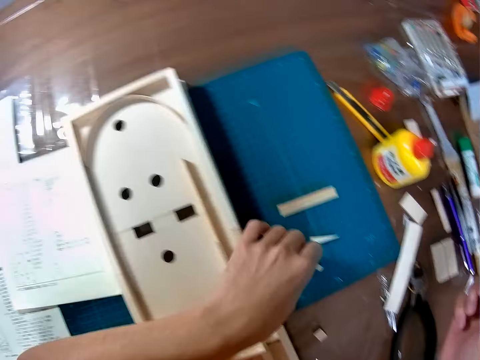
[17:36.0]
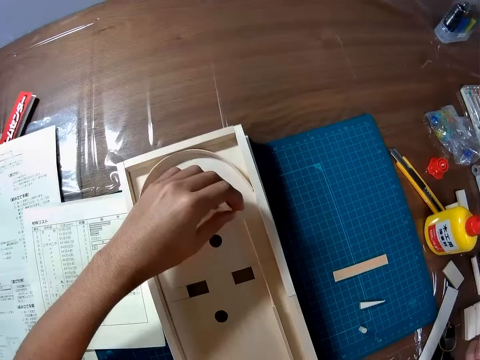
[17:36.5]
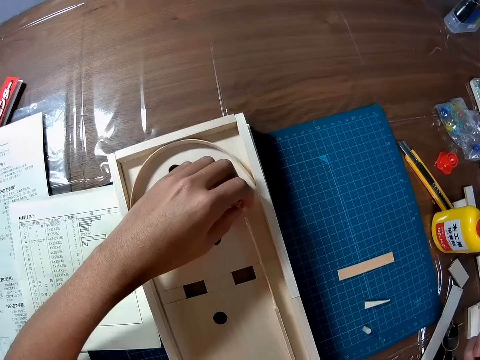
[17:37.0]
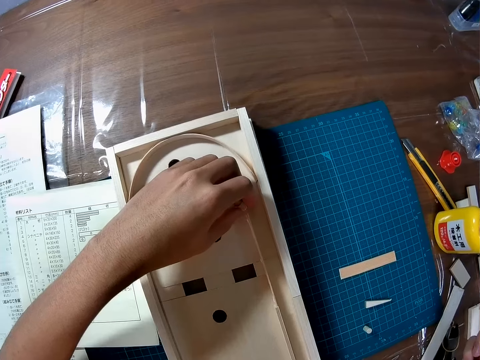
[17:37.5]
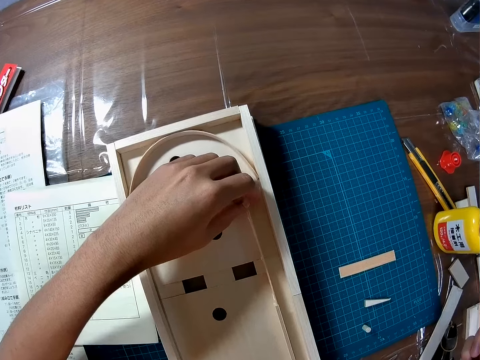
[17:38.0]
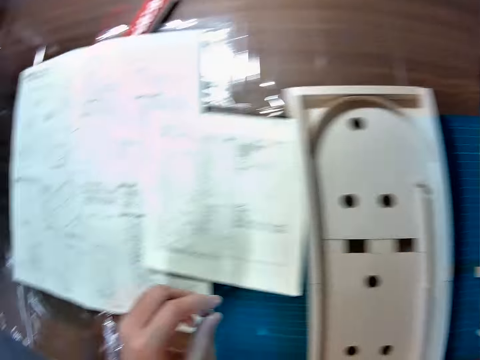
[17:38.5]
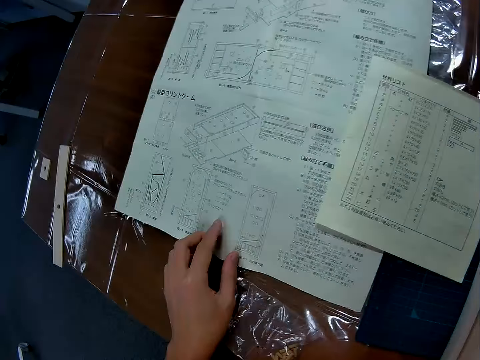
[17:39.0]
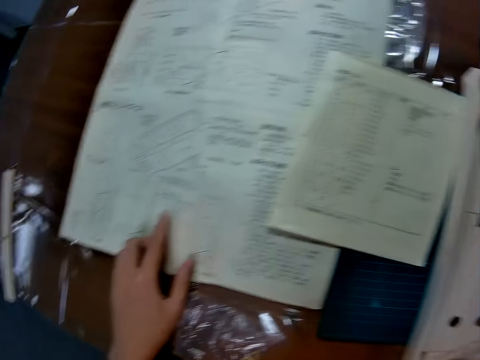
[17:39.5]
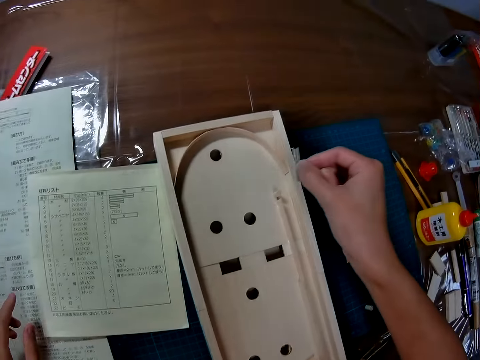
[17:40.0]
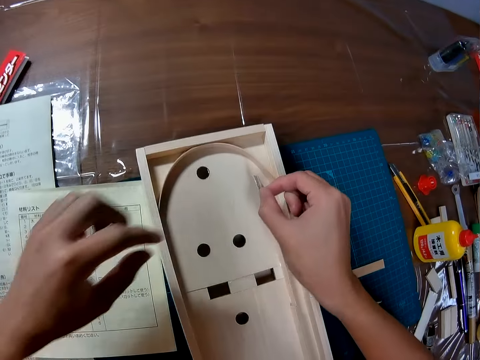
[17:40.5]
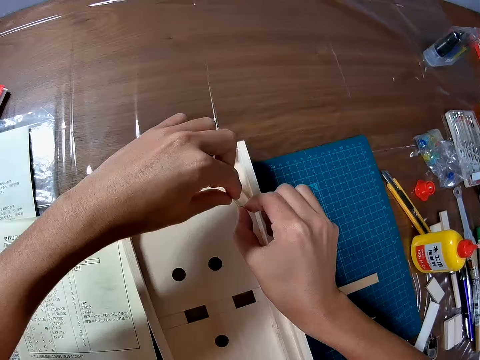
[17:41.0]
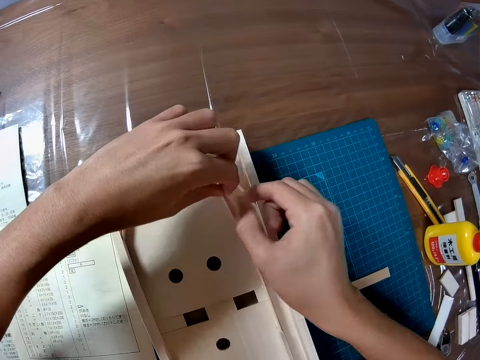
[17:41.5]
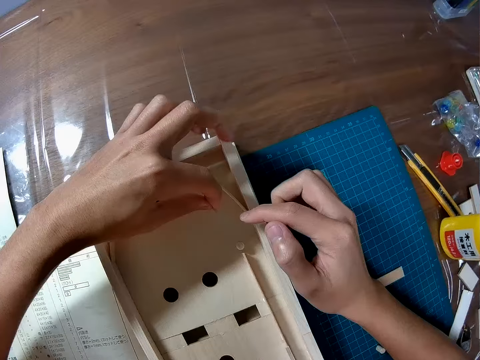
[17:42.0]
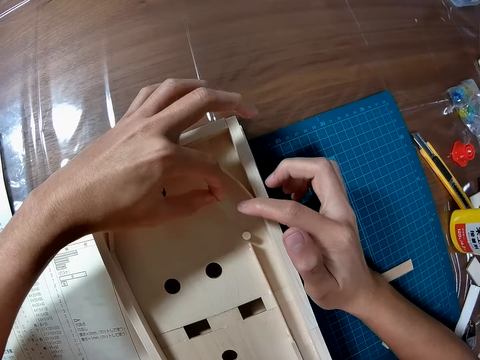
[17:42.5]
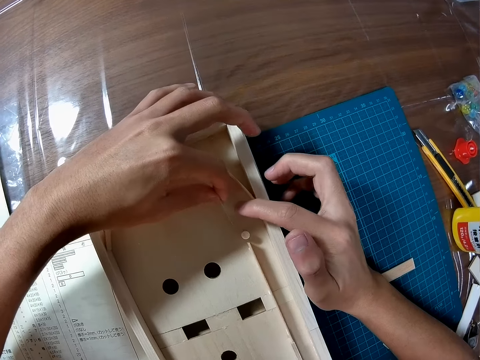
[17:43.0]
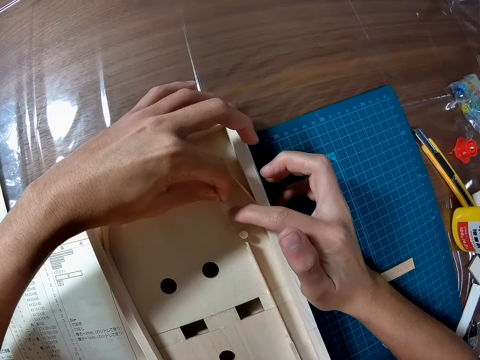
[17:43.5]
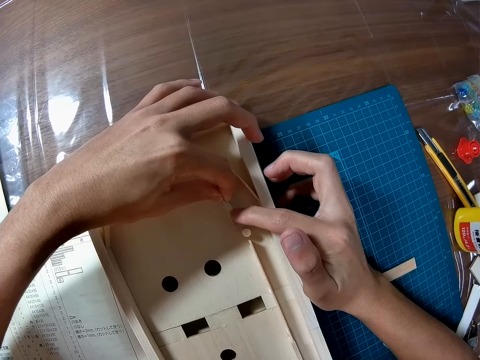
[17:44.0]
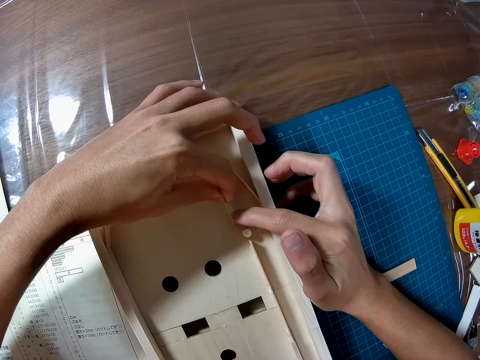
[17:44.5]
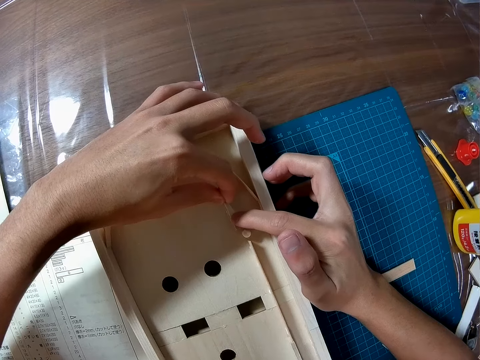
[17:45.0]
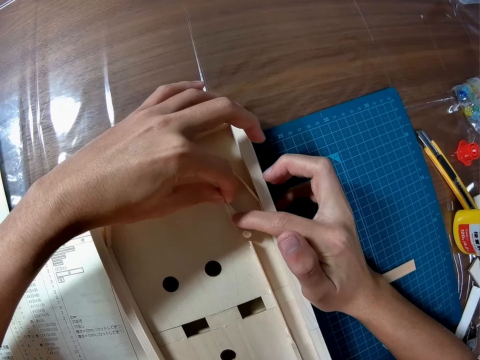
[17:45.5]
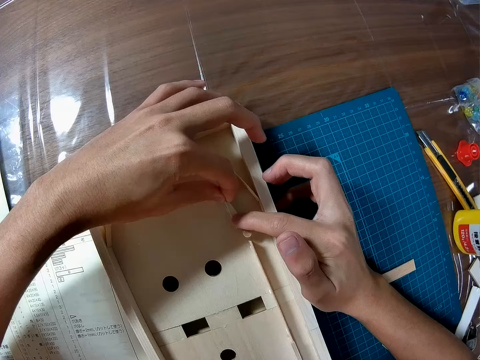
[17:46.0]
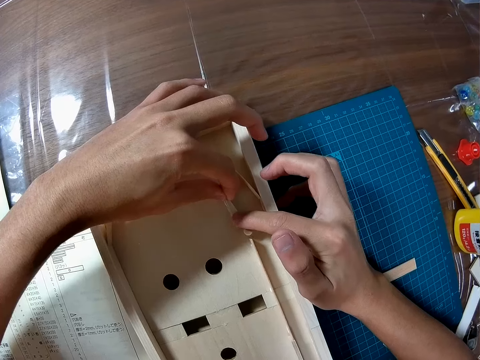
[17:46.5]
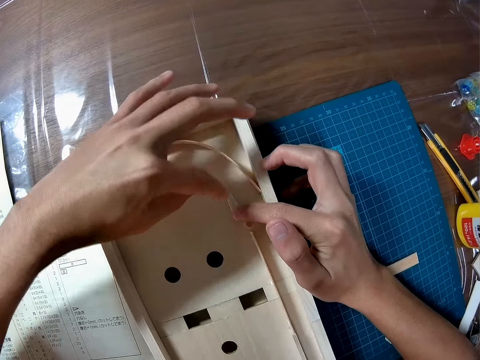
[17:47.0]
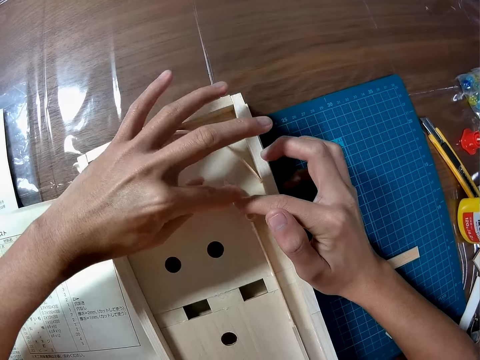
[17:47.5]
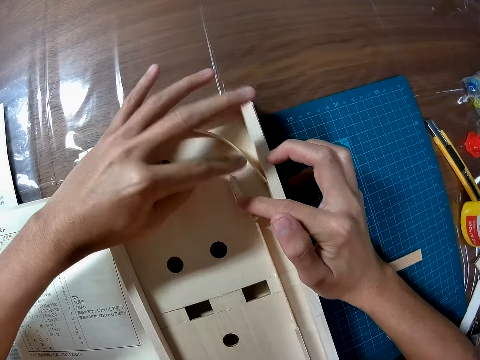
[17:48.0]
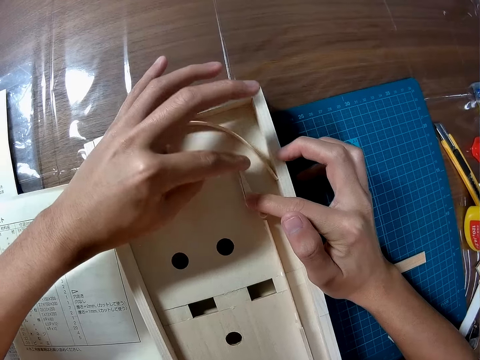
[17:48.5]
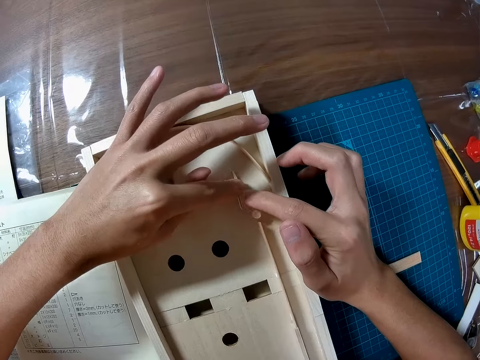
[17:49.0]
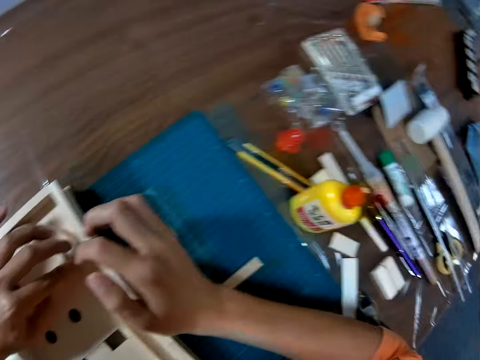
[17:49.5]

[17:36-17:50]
The camera wearer picks a model piece on the mat craft board. They set the model piece on the wooden model. They look towards the woodcraft construction kit manual. They look towards the wooden model. They direct the glued model piece towards the wooden model. They adjust the glued model piece with hands. They stick the glued model piece on the wooden model. They adjust the glued model piece on the wooden model.

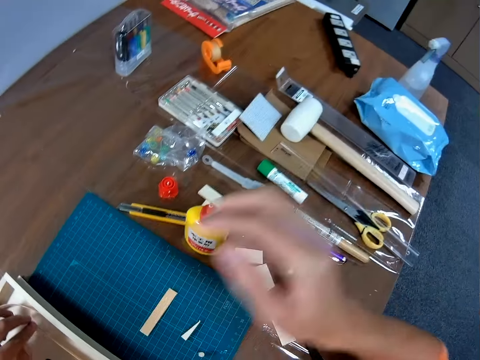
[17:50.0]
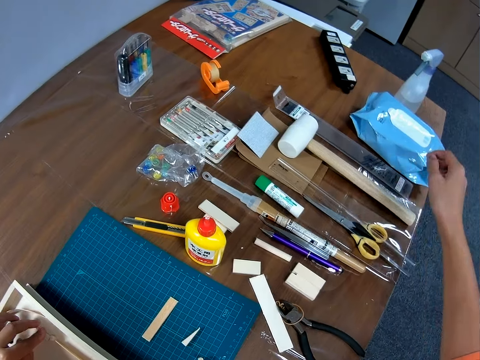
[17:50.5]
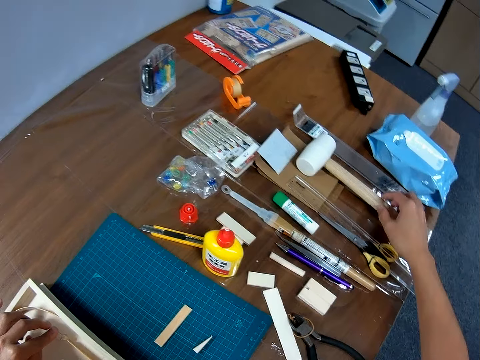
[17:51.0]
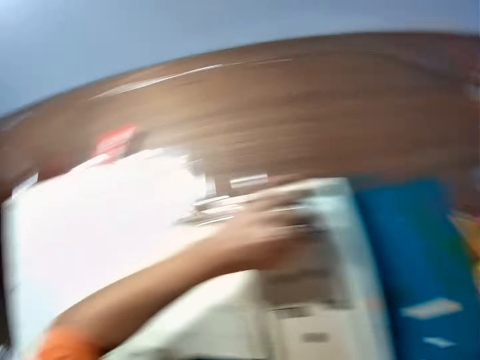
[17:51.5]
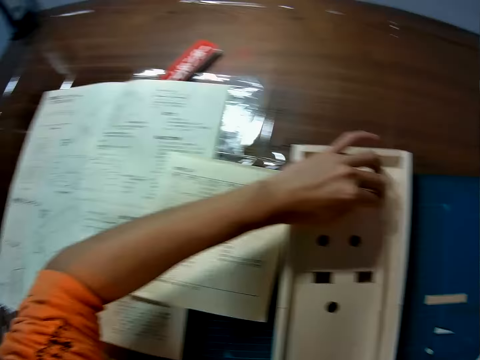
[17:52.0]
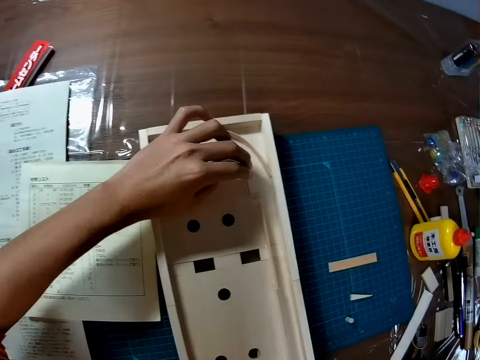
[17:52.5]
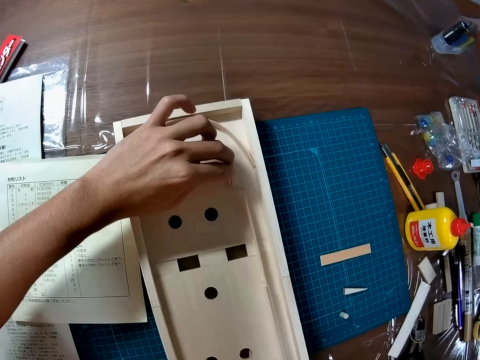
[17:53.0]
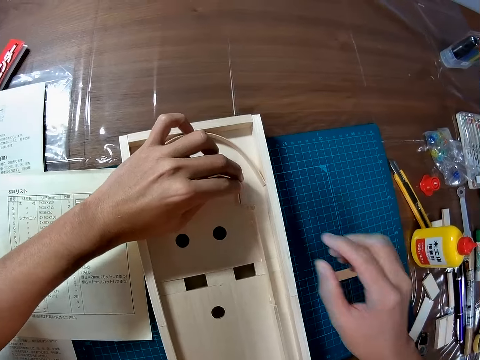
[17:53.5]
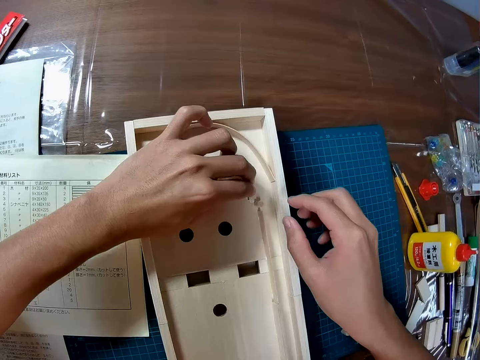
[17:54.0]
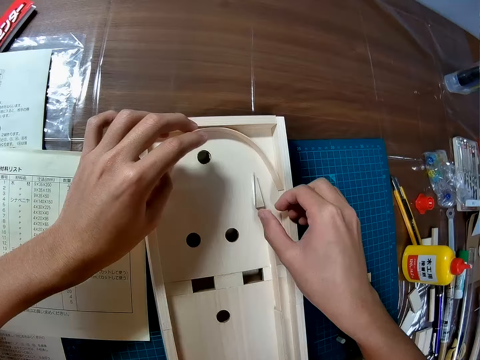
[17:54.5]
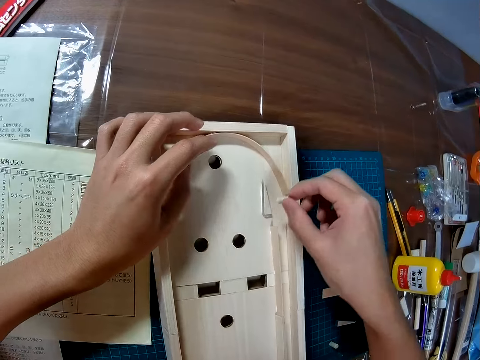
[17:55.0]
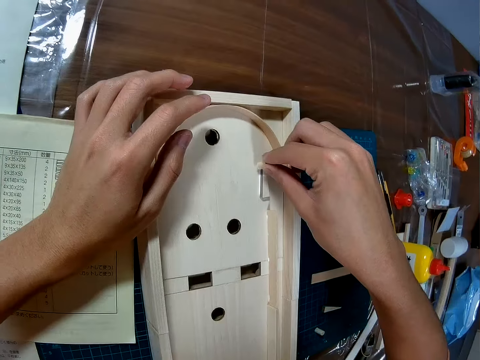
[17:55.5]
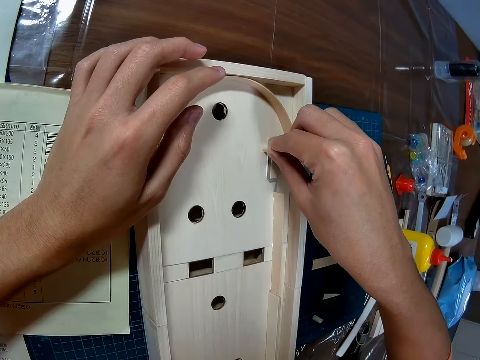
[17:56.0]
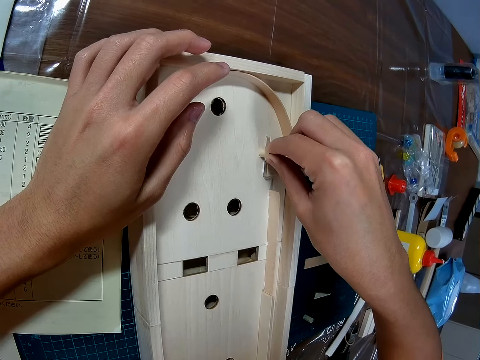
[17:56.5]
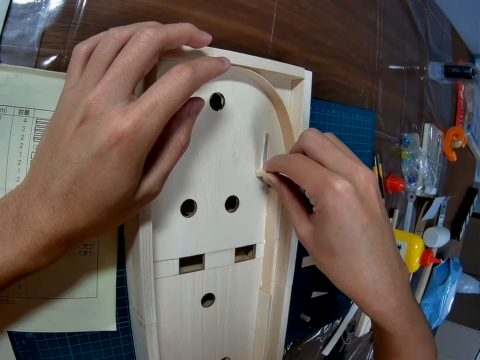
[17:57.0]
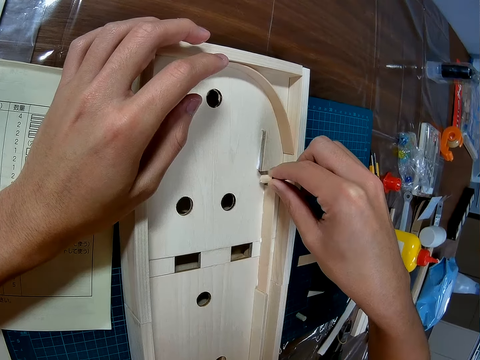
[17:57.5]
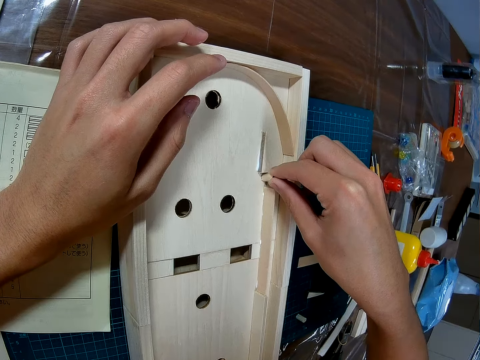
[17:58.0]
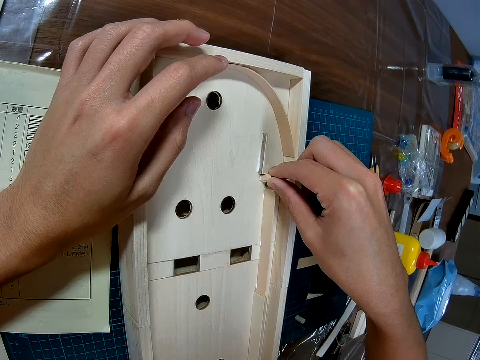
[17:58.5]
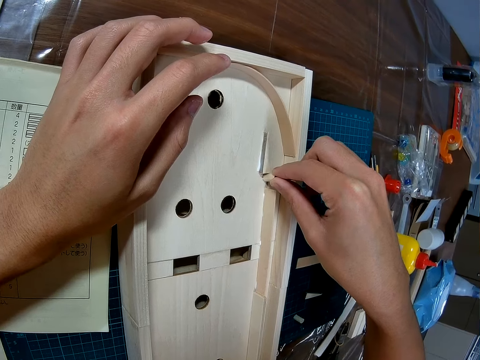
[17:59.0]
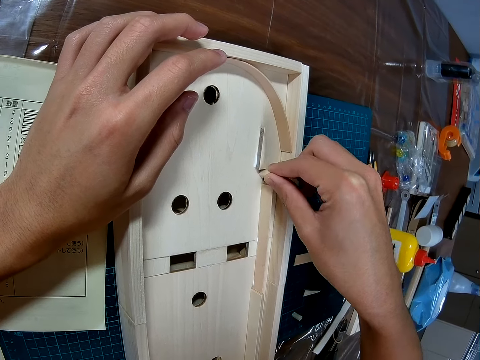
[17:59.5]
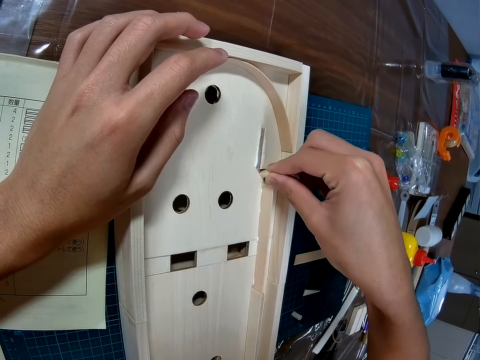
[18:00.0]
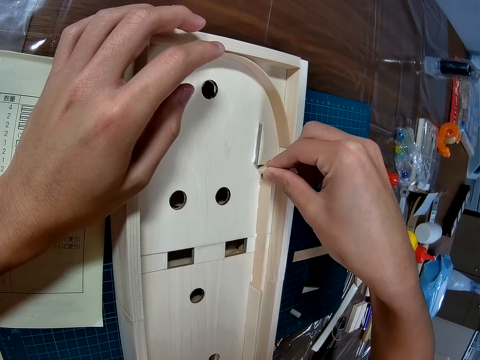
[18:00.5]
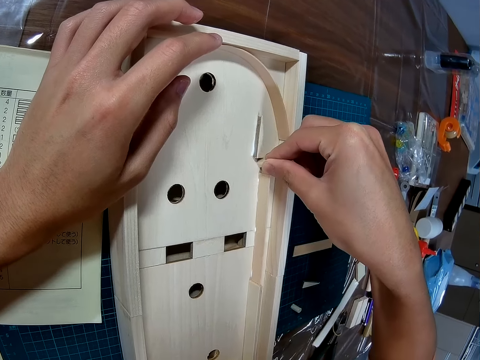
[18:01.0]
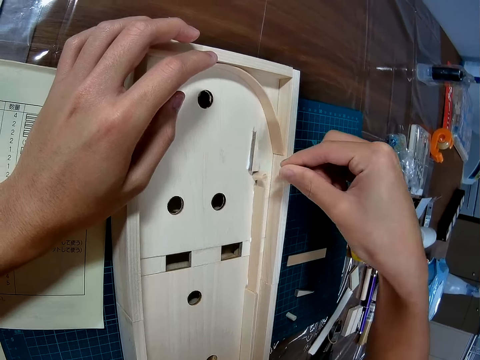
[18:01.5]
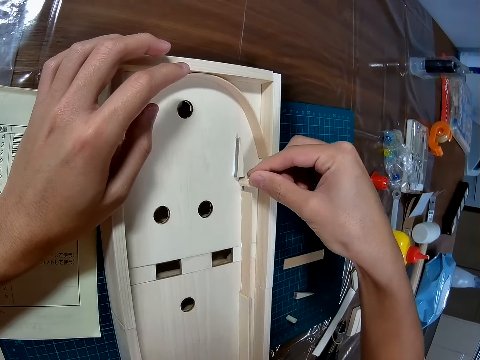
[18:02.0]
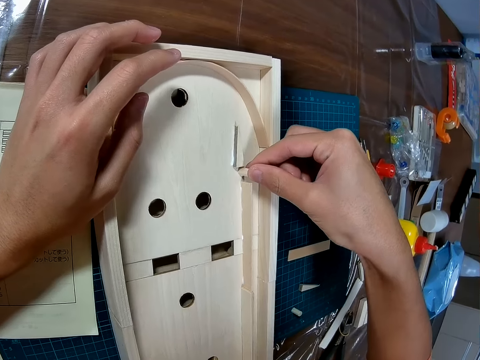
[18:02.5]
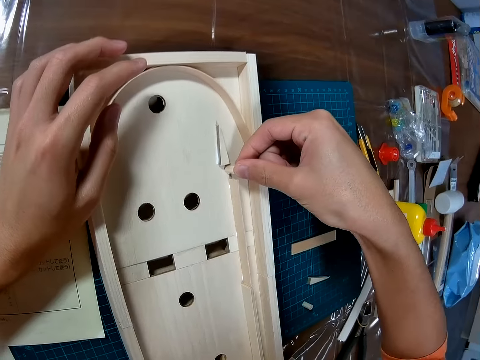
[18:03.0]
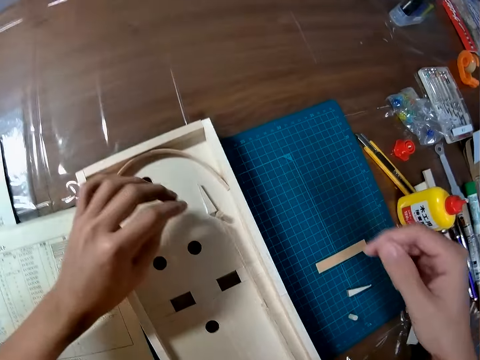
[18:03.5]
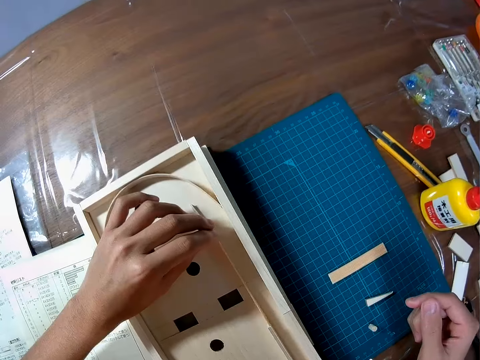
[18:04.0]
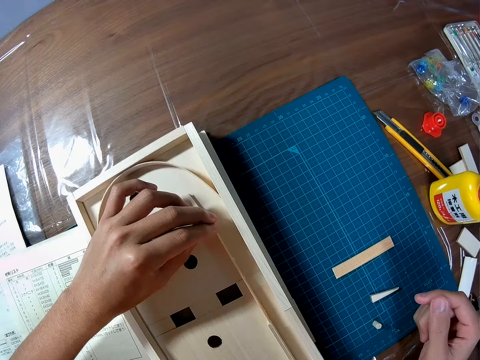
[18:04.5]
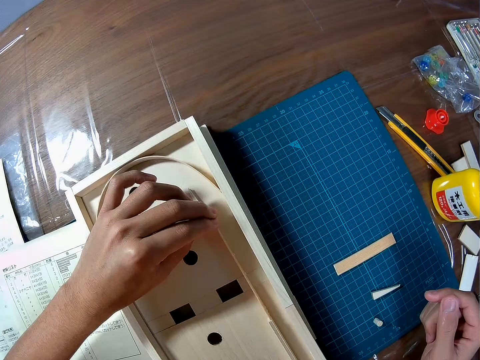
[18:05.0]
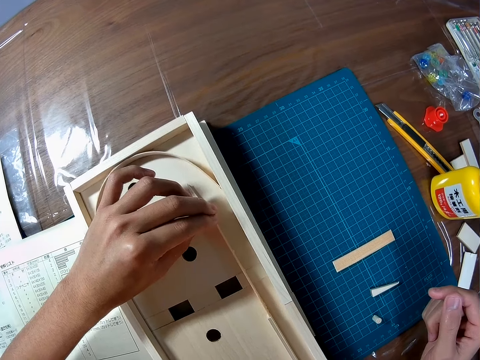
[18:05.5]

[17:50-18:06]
The camera wearer looks around the table. They stretch the right hand on the table. They look around the table. They look towards the wooden model. They press the glued model piece on the wooden model. They adjust the model piece on the wooden model with the right hand. They move the small wood piece around the wood piece with the glue on the wood craft. They adjust the model piece on the wooden model with the left hand.
